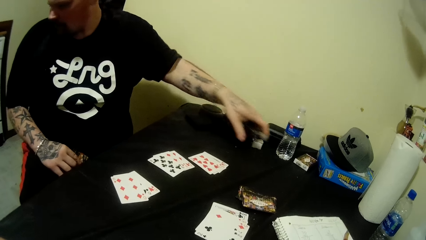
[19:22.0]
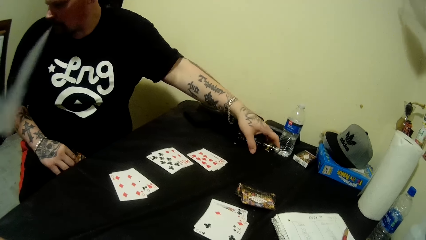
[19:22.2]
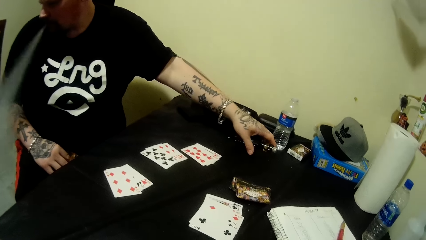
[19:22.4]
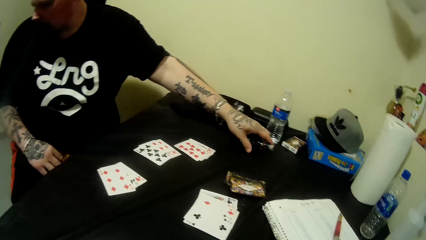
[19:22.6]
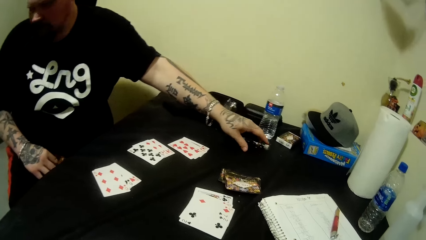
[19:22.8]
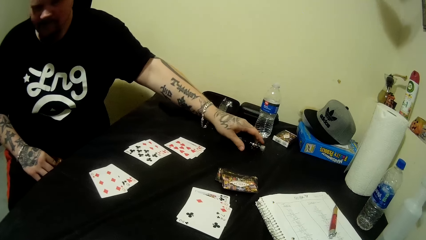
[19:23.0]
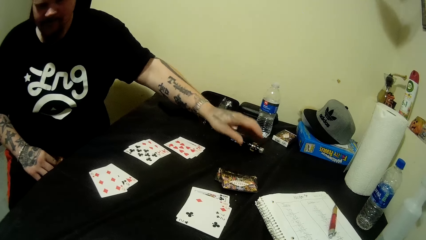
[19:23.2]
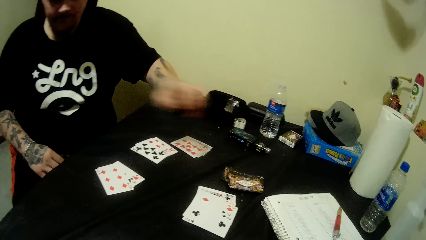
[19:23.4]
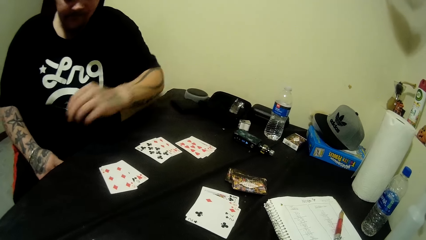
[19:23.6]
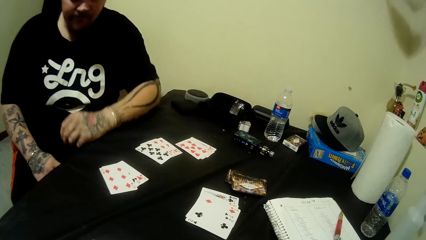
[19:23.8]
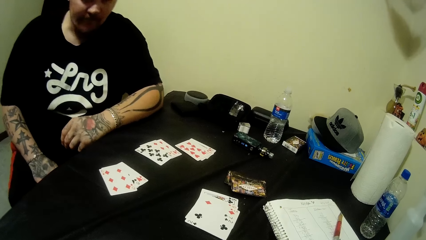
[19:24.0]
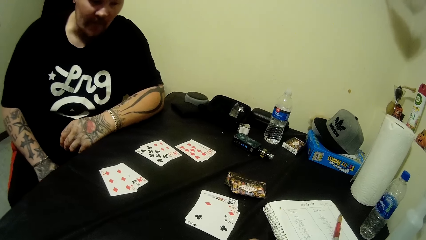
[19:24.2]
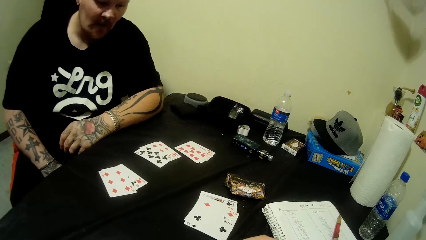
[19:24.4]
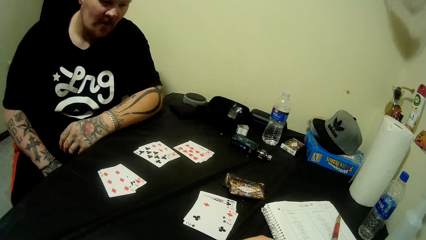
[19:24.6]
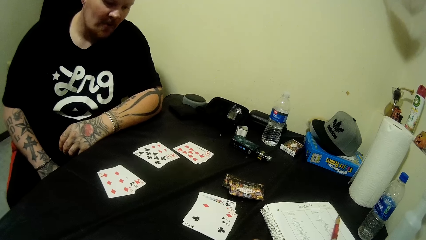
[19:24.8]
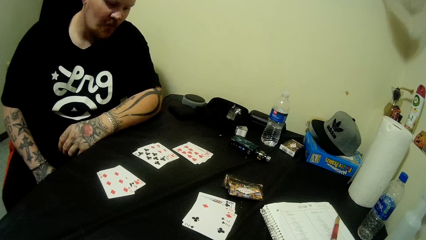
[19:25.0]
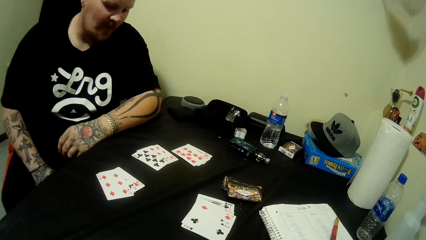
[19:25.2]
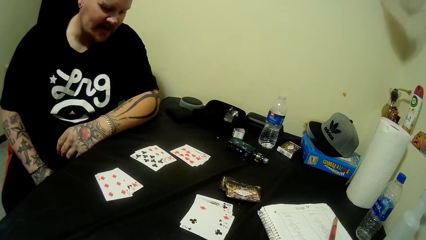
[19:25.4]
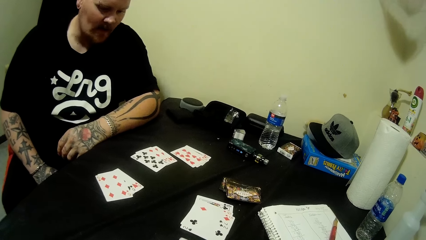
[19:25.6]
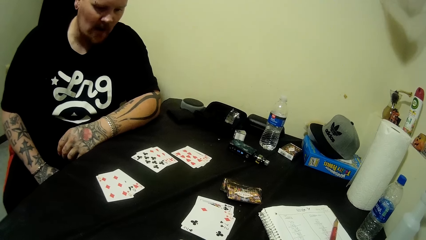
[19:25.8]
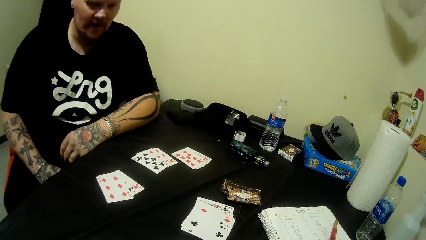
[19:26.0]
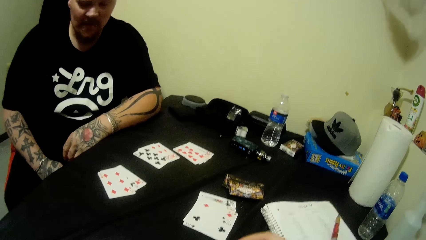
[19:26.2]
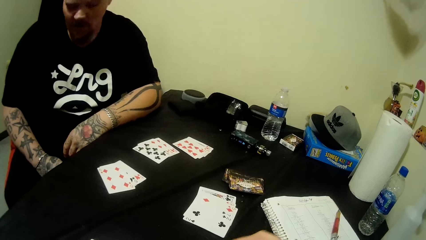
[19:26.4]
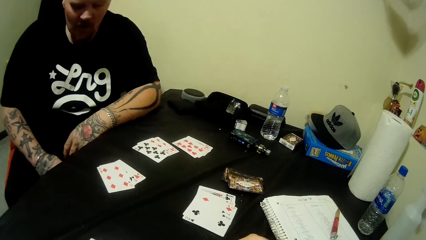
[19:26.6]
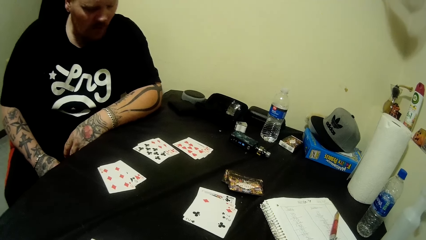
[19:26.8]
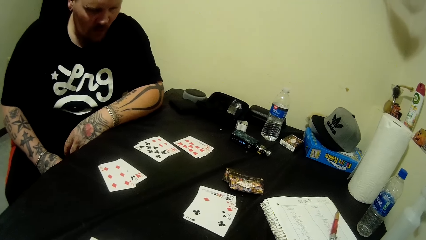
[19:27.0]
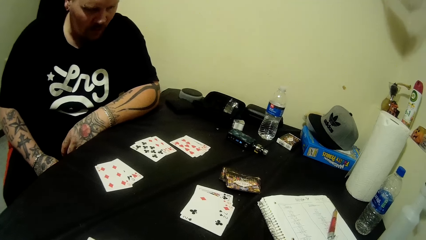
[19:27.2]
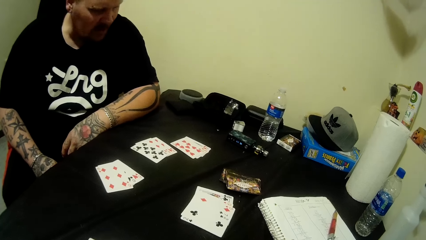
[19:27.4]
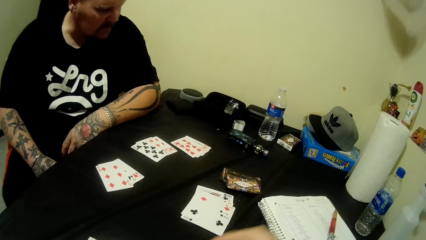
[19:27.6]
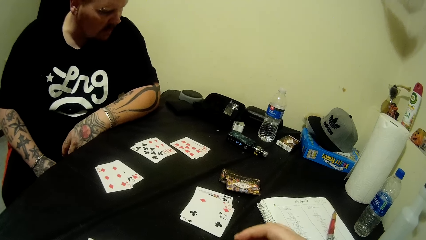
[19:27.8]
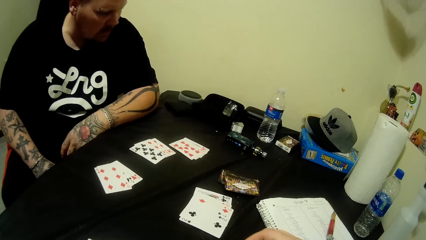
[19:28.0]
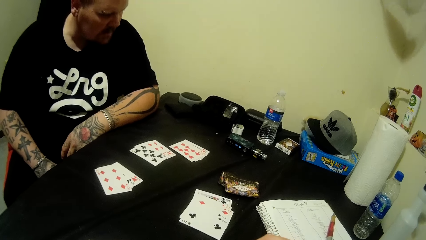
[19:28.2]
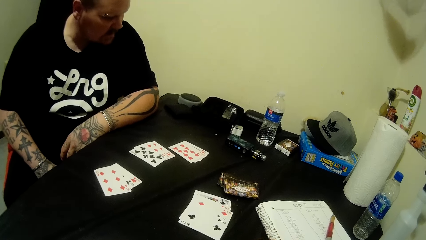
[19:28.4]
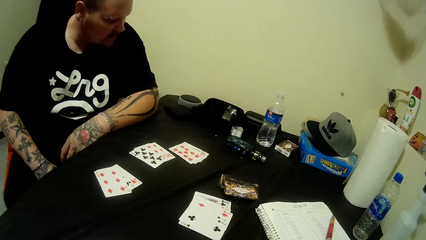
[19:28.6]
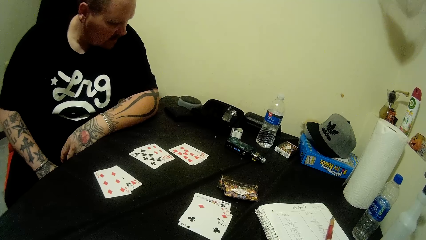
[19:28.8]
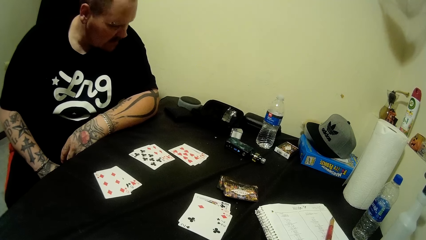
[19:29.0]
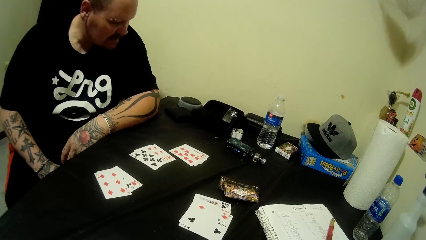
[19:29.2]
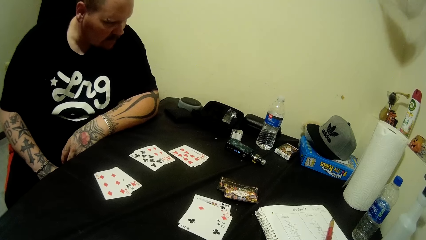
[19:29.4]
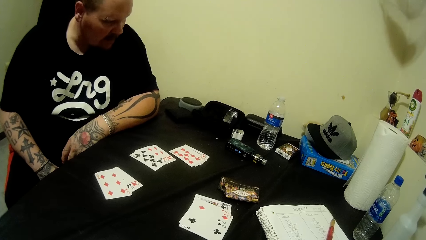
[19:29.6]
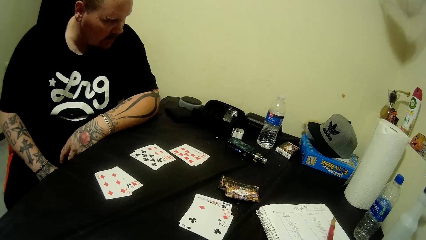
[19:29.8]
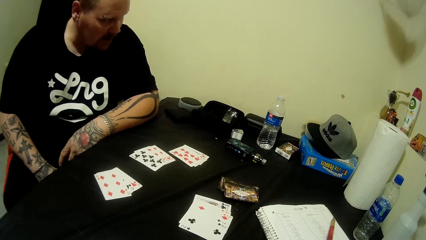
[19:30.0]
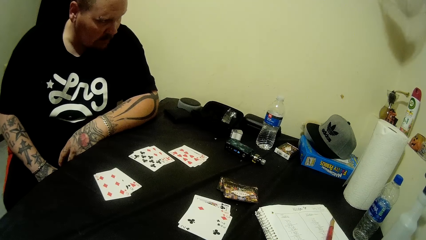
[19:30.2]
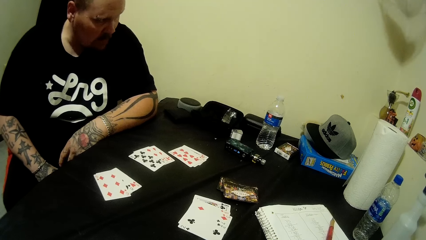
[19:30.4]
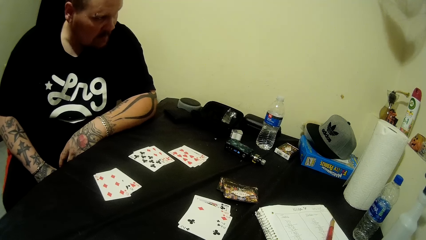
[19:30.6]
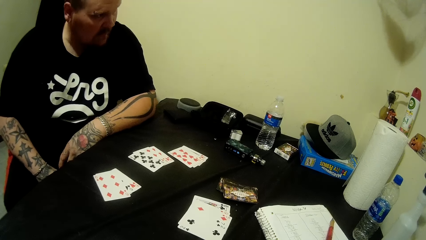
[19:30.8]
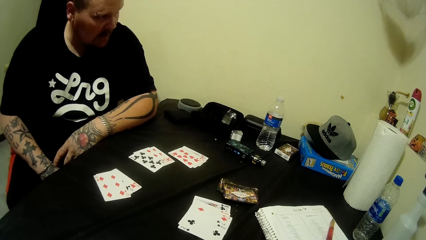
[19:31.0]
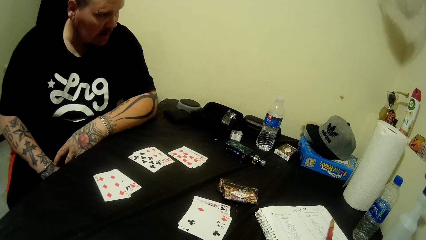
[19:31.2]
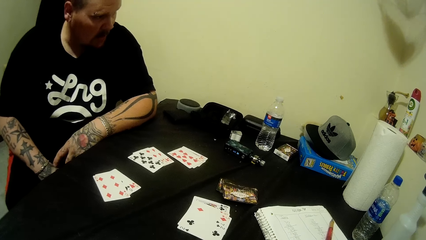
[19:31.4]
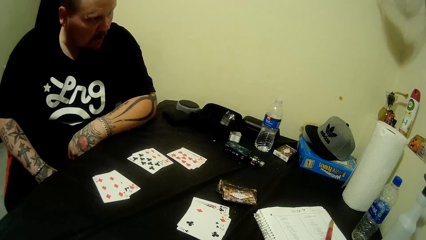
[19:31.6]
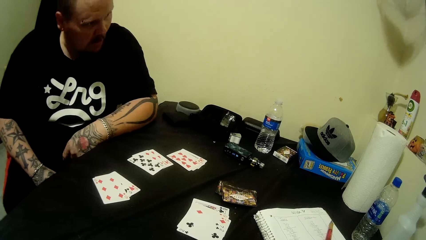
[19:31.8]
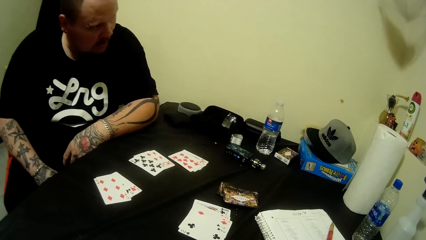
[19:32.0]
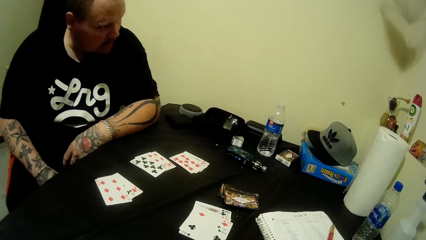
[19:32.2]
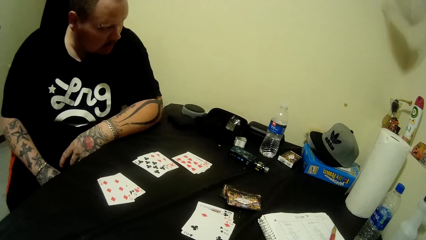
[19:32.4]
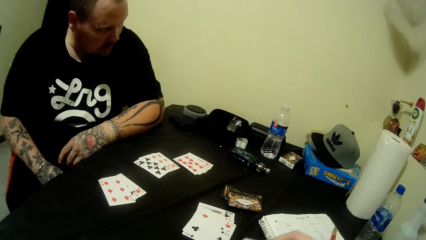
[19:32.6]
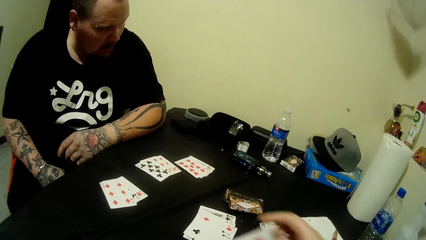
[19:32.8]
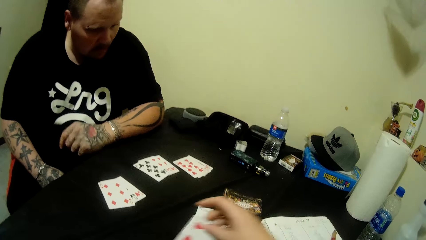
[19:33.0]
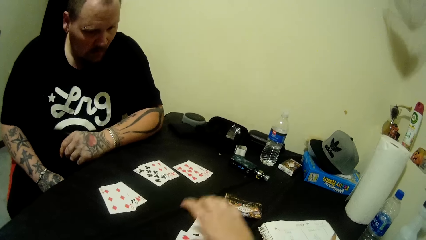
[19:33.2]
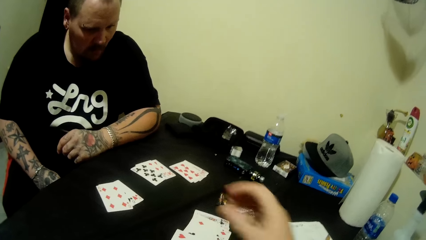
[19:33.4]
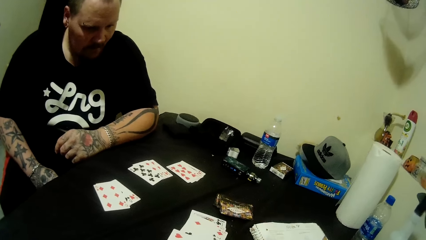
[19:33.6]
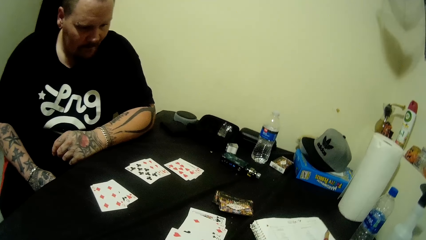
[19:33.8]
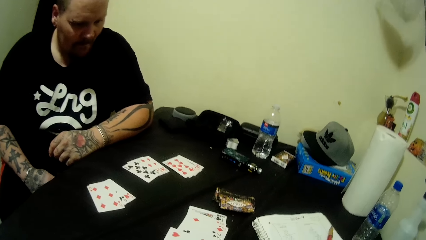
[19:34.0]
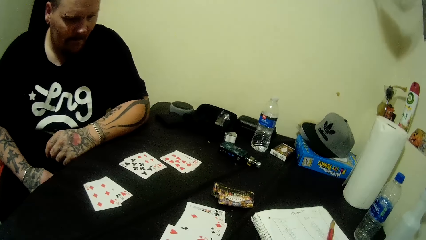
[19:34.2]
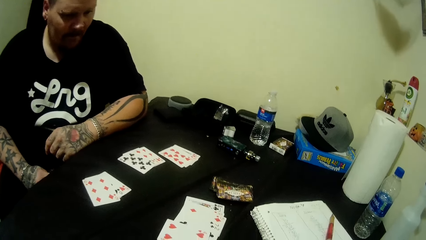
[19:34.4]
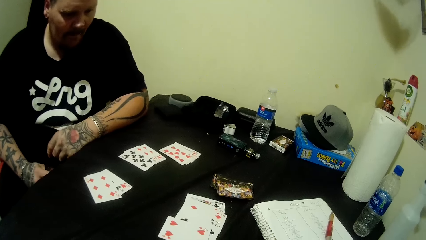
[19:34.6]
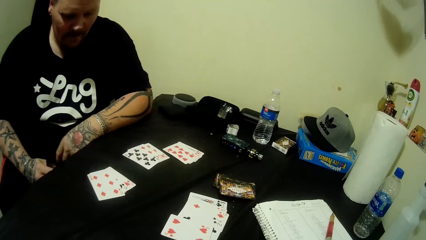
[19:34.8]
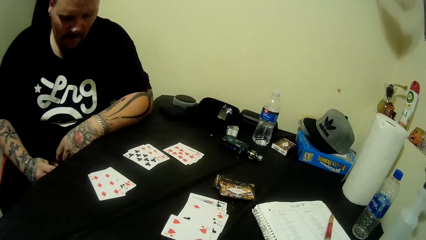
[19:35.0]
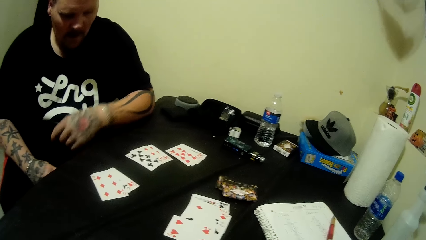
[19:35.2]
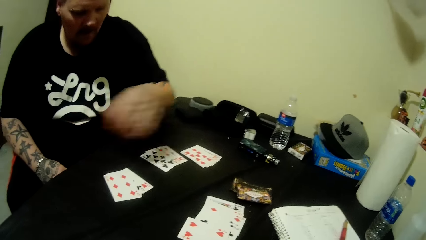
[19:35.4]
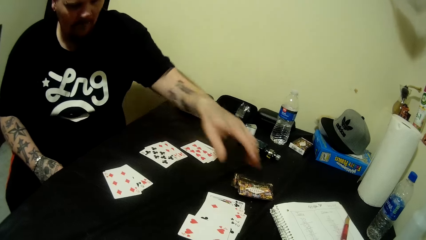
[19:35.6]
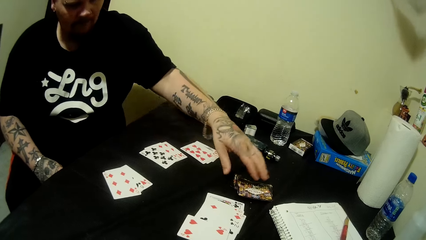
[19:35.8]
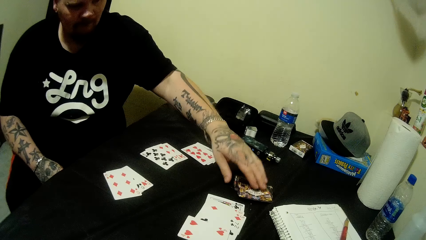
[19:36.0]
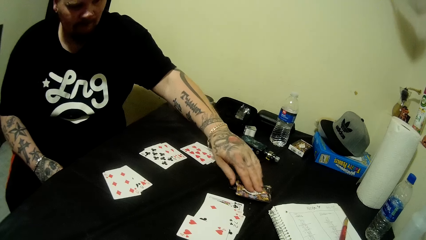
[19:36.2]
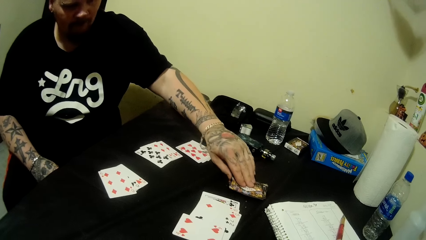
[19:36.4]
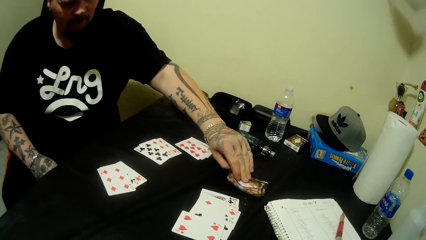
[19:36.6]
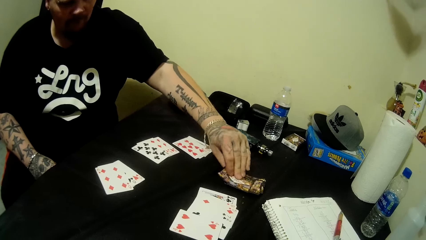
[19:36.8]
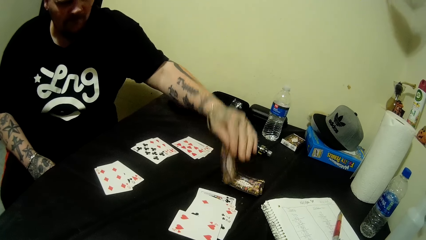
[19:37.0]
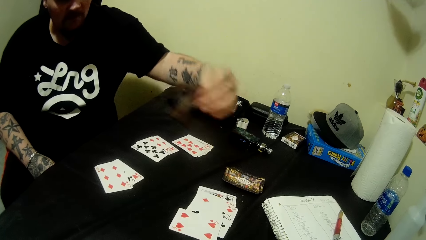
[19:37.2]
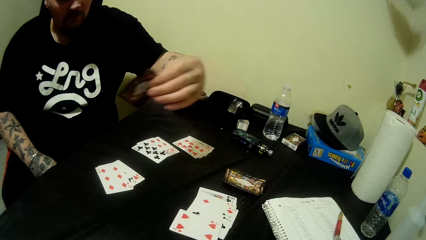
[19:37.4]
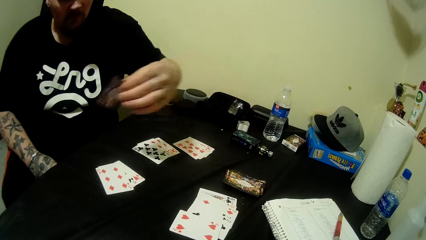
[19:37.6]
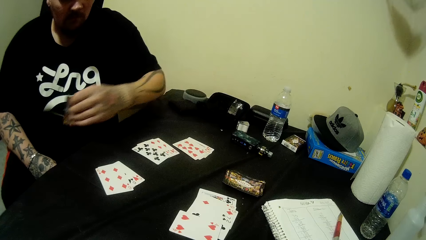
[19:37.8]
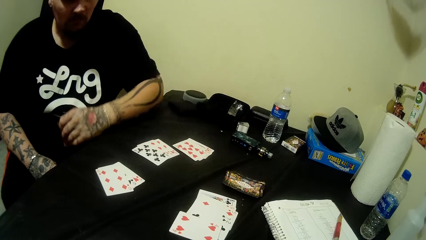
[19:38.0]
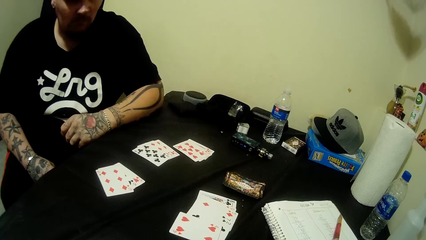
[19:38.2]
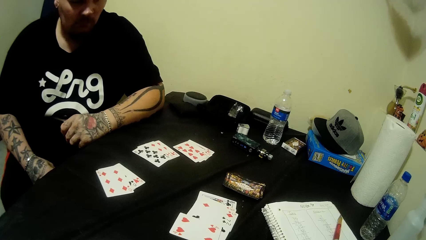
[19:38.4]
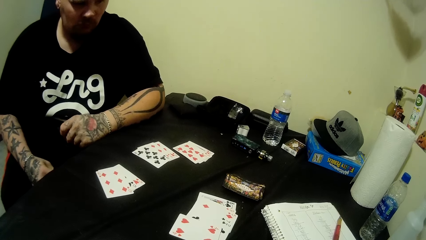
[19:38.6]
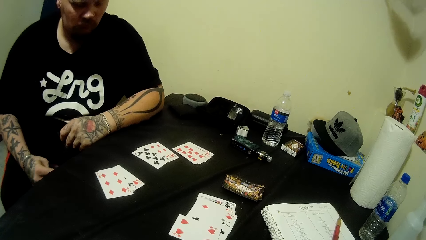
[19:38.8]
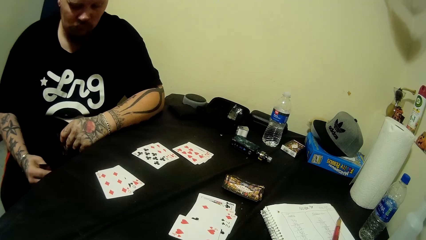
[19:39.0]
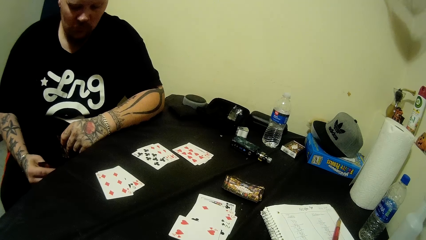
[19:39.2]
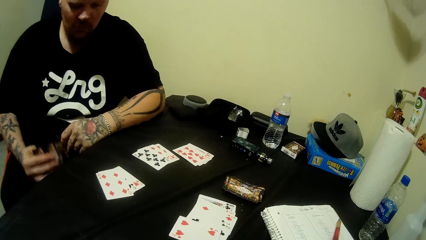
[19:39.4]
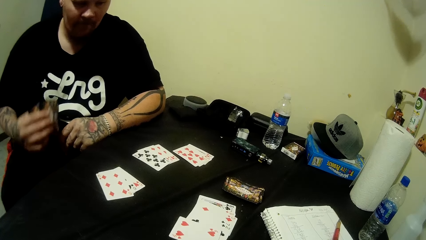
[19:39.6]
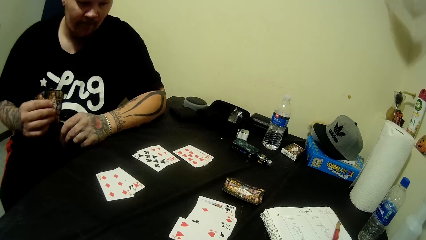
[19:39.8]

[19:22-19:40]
A man drops a vape pen on the table, rests hands on the table and looks around the table. The camera wearer moves their hand. The man looks around the table. The camera wearer drops a playing card on the table. They look around the table. They pick a playing card from the table. They play cards with the man. The man looks at a playing card.
